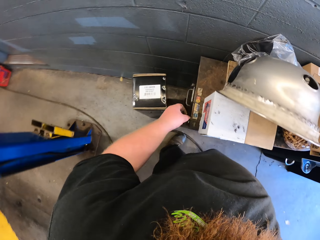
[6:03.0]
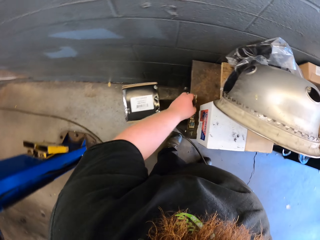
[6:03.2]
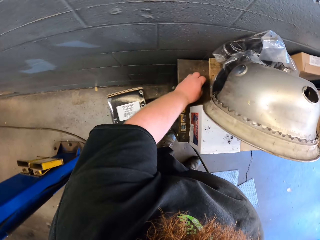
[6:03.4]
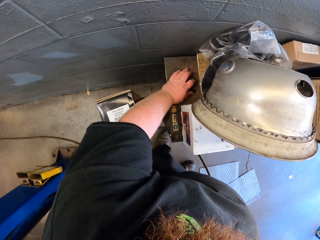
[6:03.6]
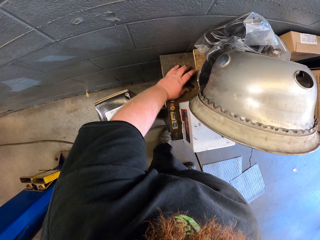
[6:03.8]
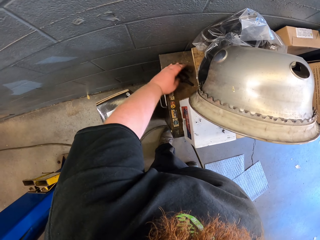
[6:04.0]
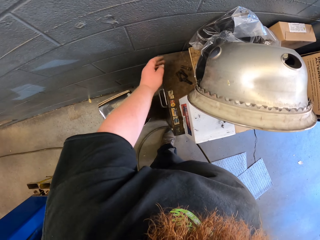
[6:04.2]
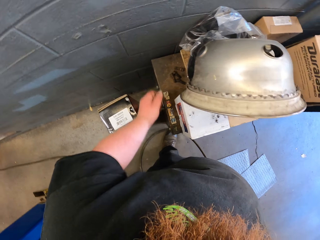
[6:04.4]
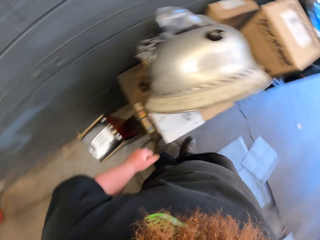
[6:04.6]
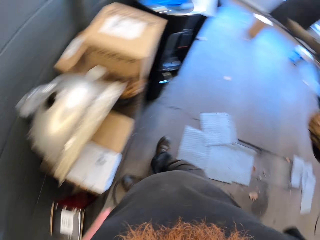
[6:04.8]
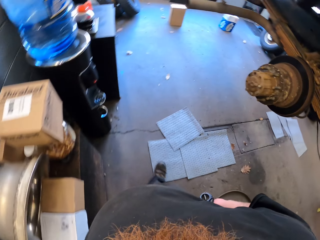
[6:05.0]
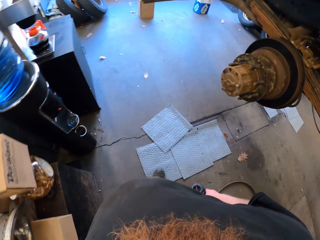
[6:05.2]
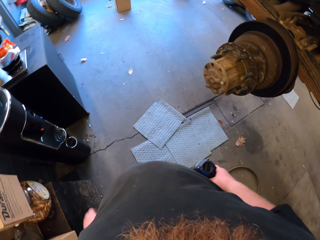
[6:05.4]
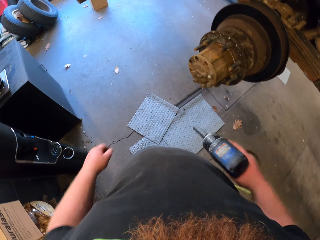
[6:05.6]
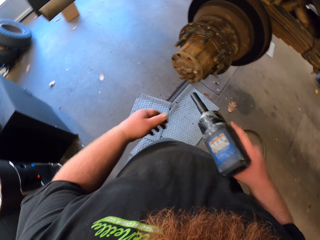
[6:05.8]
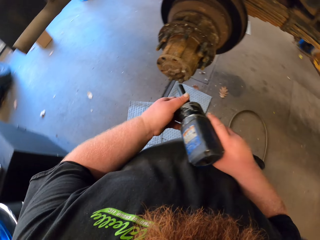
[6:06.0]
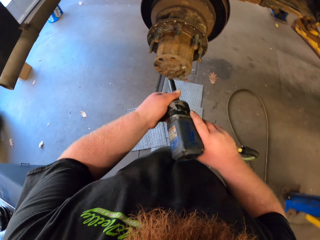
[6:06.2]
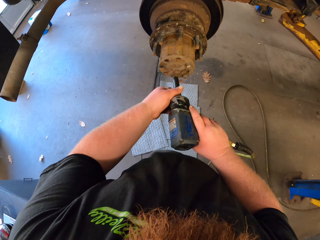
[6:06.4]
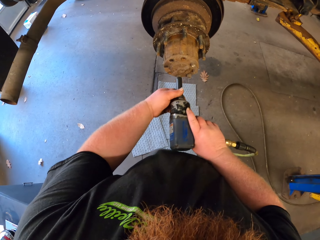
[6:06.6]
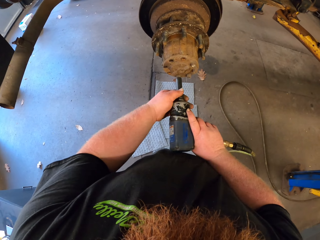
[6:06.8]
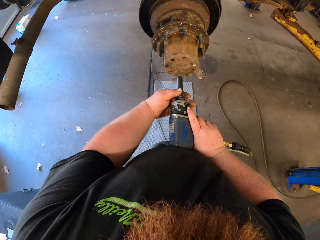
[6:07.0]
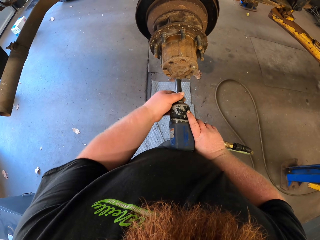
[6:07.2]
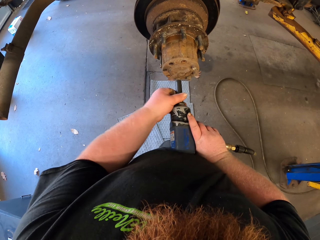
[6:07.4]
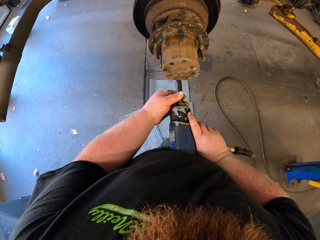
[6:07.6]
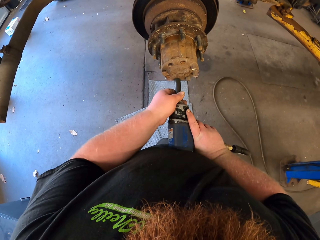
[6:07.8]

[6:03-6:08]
The camera wearer puts the bolts on the table with his left hand. He unscrews the bolts on the wheel center.

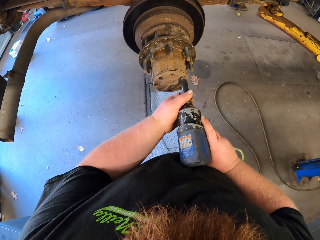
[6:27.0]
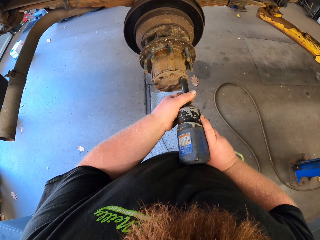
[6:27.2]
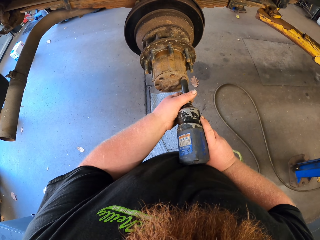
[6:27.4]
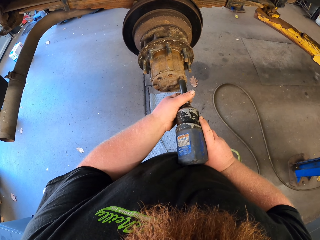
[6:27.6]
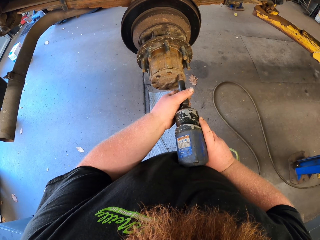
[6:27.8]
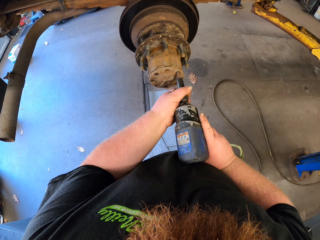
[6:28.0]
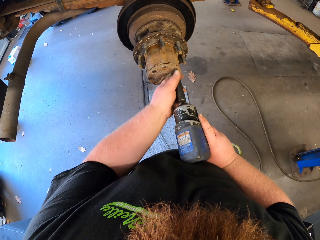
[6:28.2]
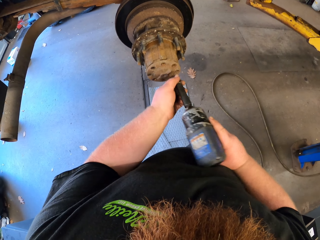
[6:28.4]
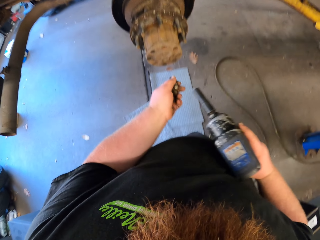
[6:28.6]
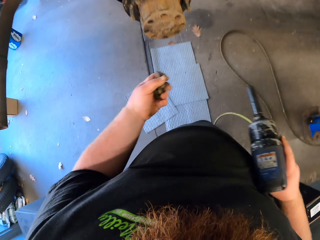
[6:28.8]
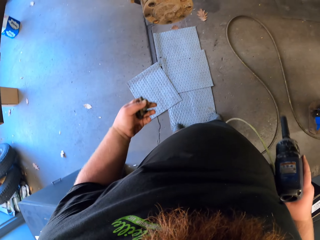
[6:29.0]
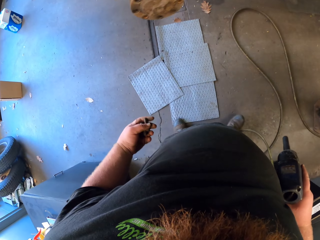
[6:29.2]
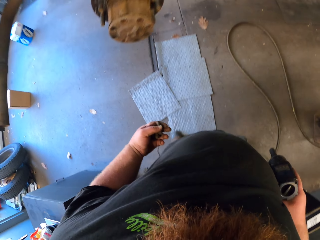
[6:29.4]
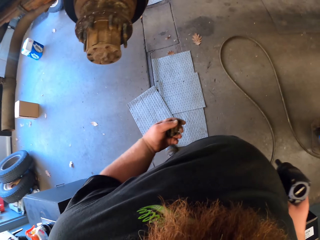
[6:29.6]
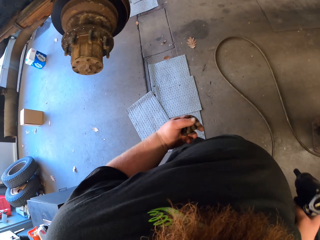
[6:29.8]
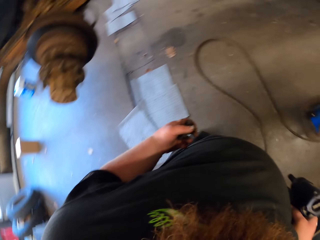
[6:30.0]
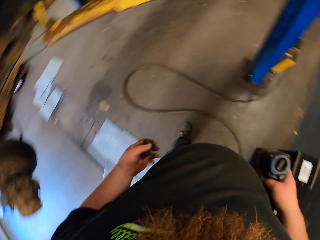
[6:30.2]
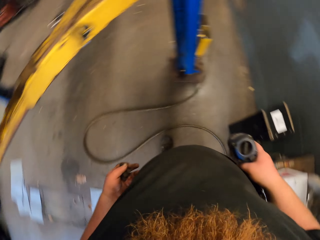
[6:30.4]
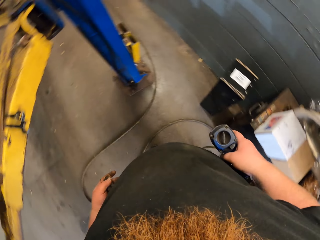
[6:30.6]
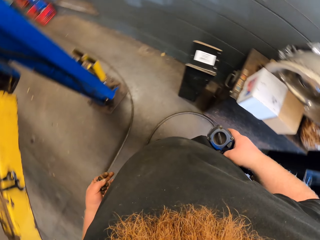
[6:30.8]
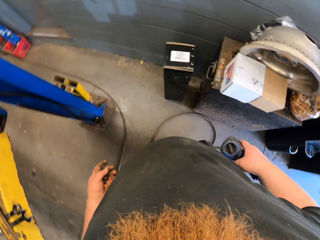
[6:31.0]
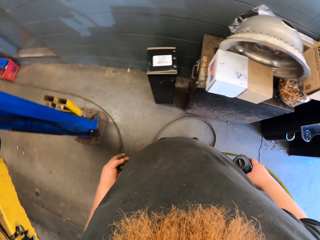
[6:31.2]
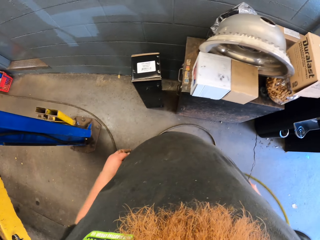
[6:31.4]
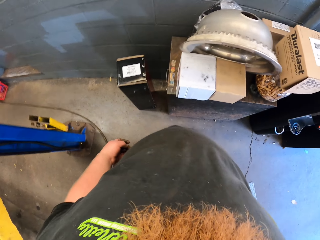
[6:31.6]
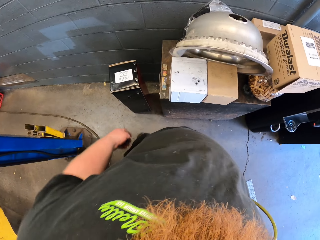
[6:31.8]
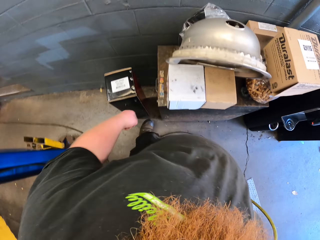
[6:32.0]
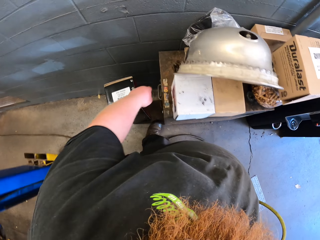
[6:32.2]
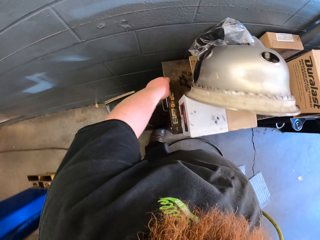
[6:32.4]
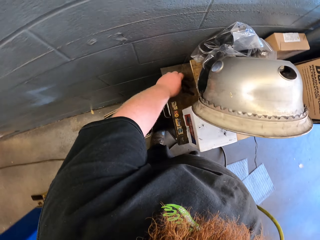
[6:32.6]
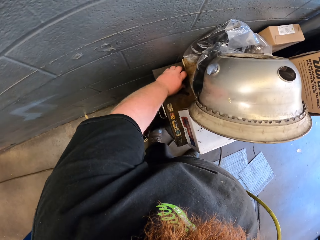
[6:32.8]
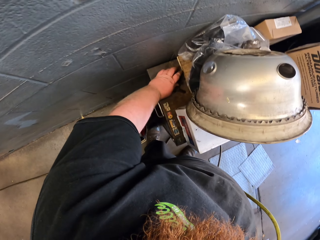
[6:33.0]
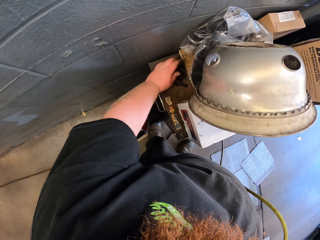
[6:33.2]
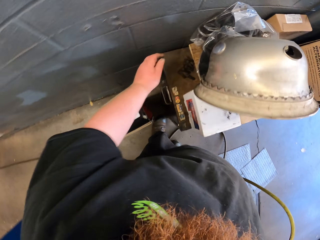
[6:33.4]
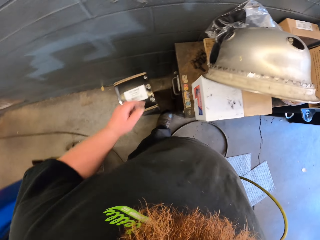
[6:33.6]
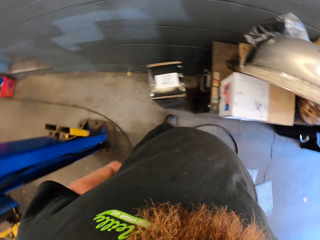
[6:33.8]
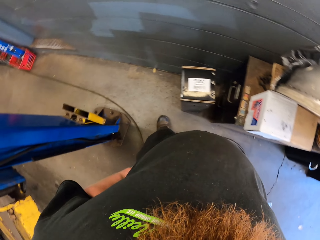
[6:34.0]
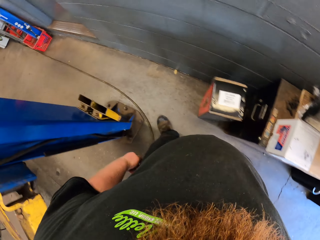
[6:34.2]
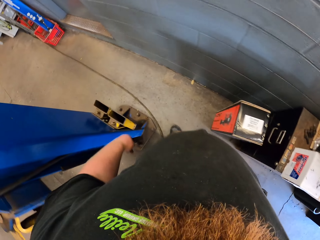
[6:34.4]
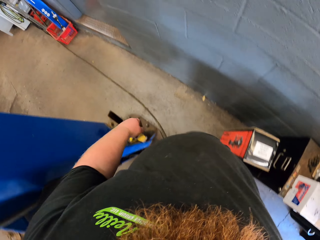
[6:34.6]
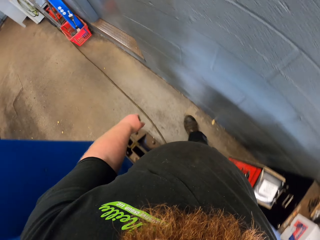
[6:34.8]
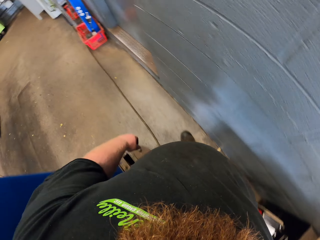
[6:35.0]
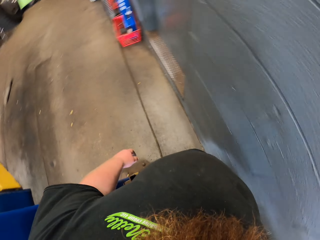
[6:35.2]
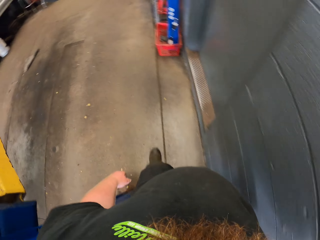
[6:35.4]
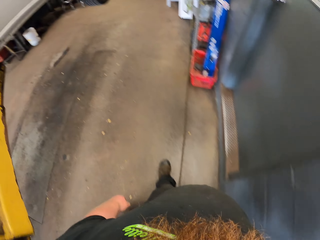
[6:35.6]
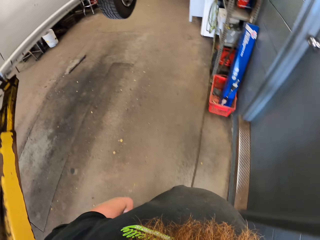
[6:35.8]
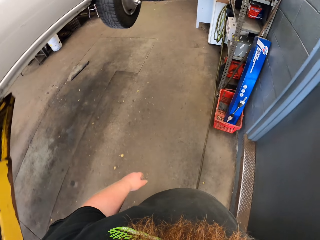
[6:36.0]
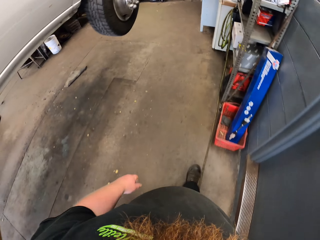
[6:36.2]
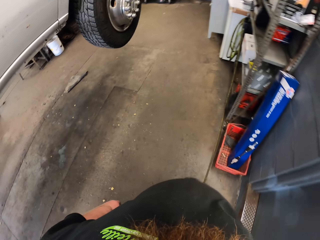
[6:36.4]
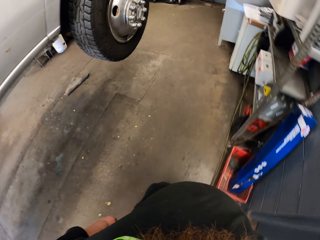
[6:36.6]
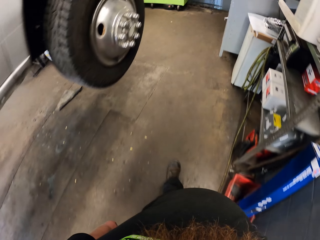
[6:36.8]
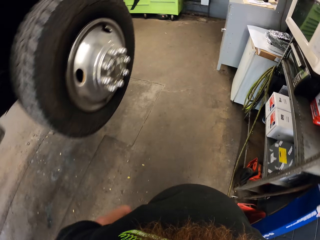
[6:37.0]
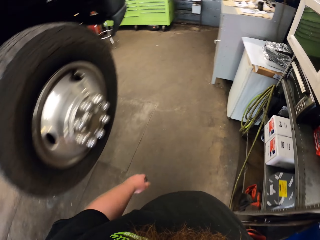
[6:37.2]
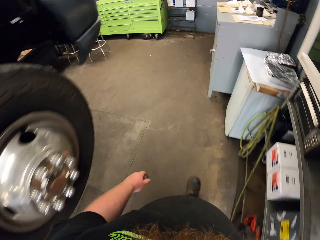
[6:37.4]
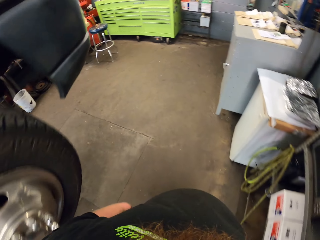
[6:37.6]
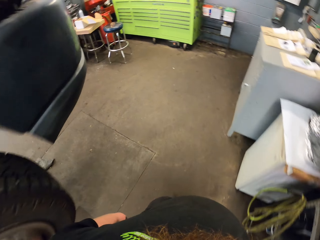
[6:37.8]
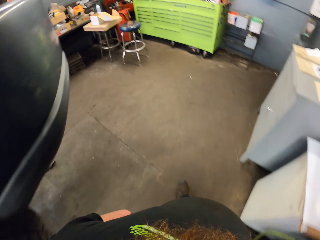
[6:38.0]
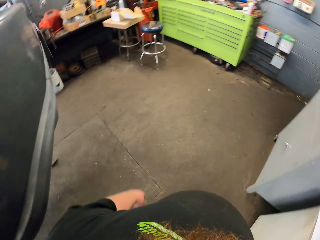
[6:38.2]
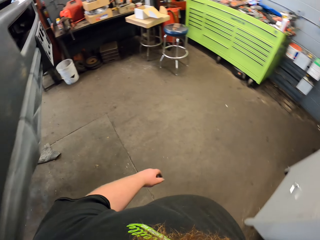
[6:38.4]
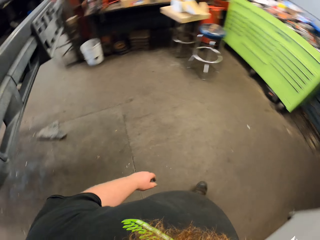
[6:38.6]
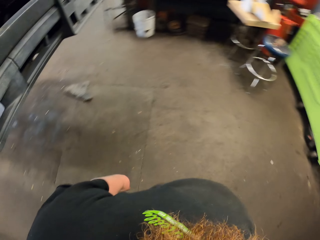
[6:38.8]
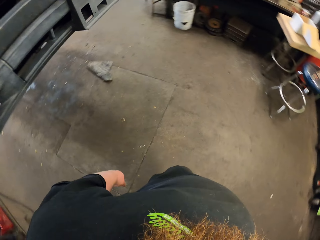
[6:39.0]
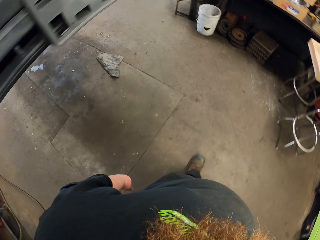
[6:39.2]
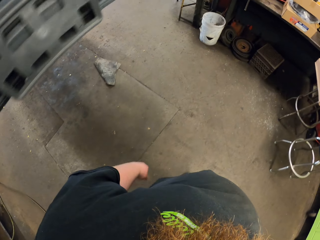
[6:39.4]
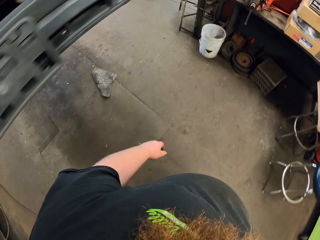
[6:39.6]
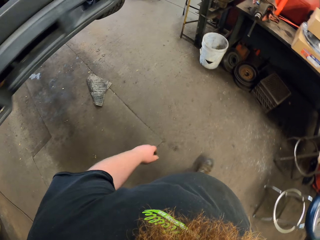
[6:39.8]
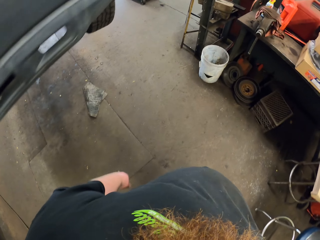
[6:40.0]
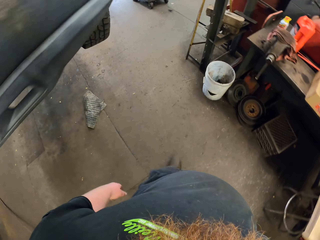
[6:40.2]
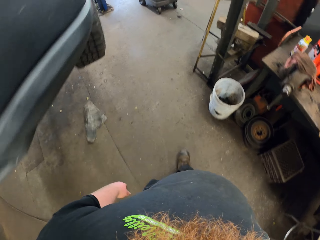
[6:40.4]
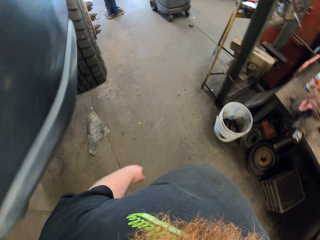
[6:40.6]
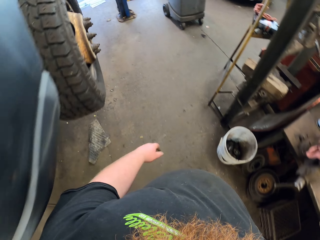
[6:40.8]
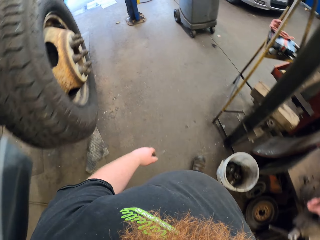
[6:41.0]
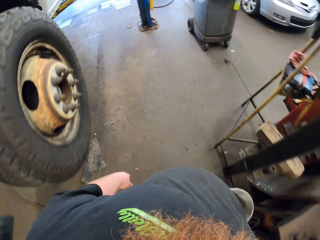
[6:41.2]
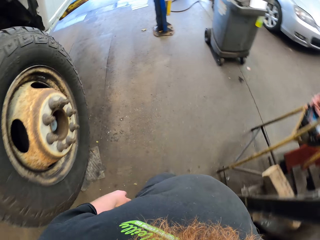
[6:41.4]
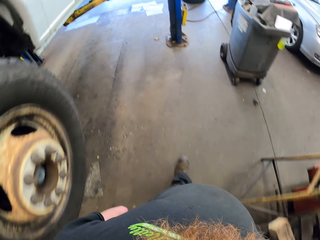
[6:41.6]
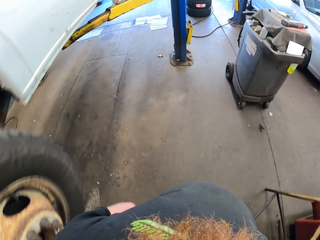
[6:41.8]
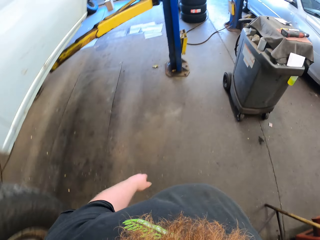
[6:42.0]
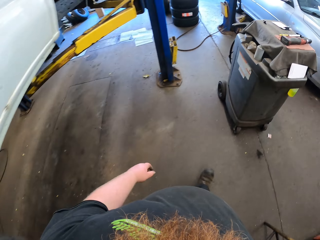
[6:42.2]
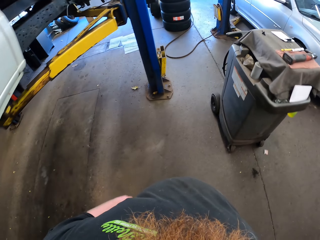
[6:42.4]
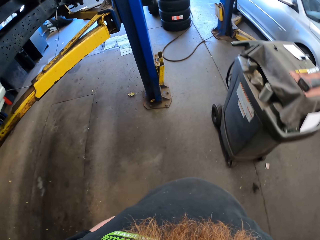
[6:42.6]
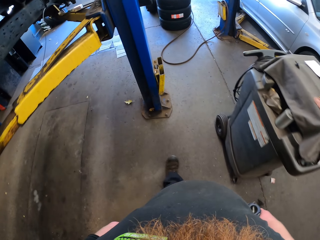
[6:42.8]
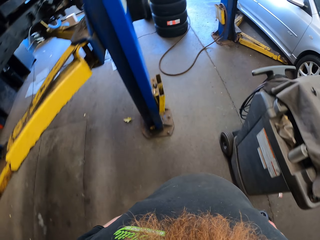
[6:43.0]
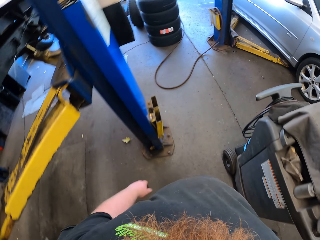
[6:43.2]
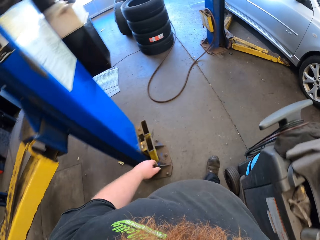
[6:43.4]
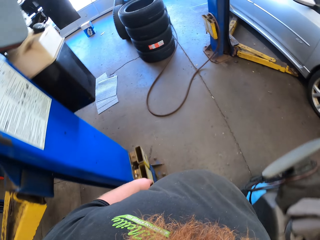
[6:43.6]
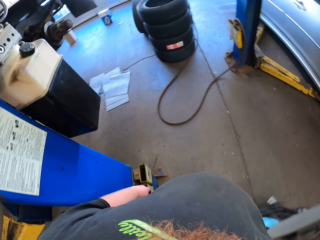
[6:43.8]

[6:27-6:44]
The camera wearer holds the bolt with his left hand and stops removing the bolt. He looks around. He puts the bolts on the table with his left hand. He walks in the garage.
